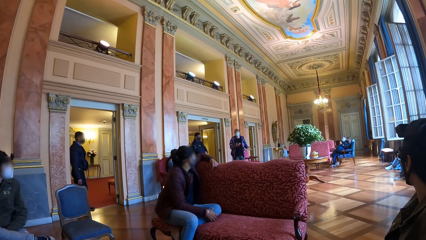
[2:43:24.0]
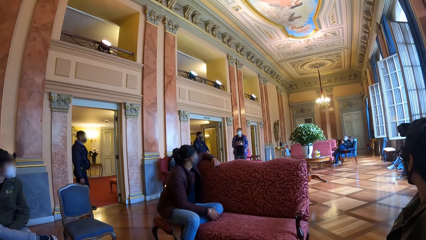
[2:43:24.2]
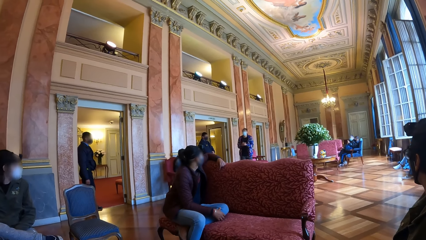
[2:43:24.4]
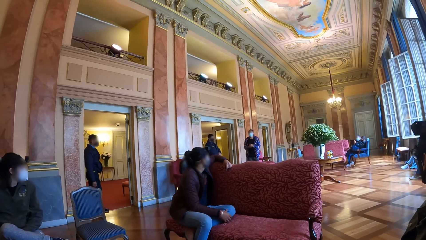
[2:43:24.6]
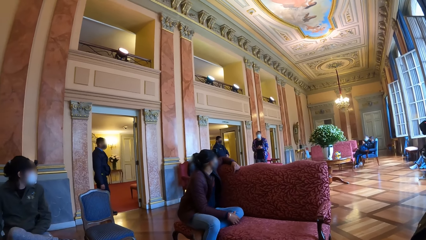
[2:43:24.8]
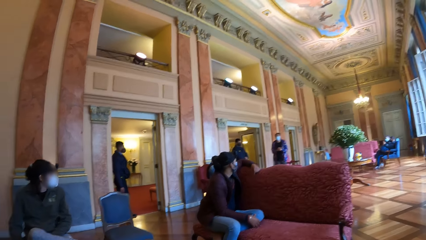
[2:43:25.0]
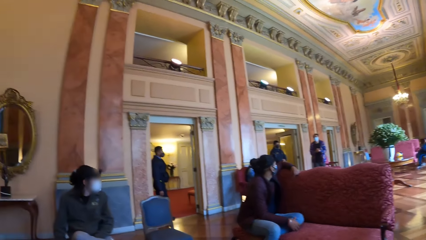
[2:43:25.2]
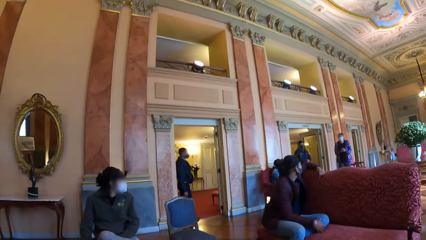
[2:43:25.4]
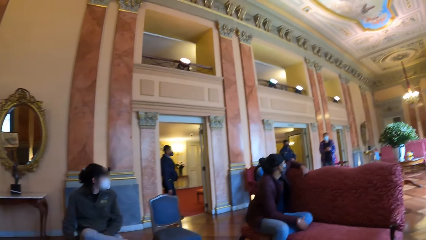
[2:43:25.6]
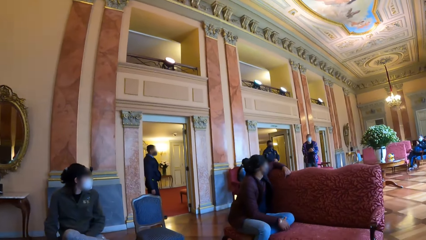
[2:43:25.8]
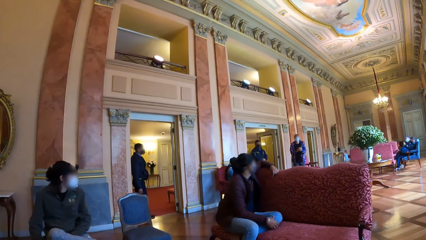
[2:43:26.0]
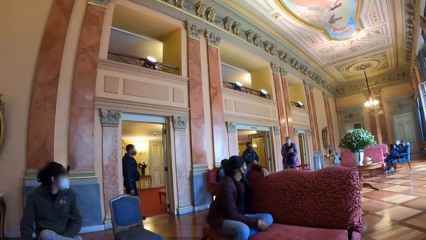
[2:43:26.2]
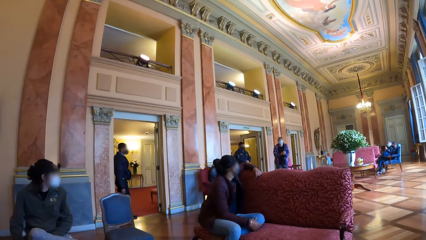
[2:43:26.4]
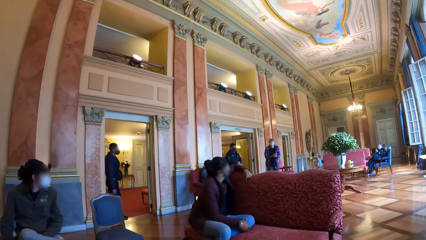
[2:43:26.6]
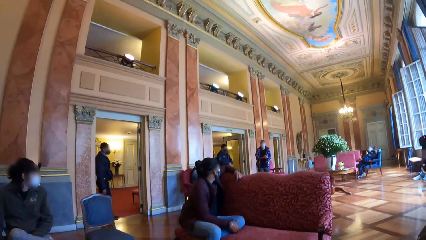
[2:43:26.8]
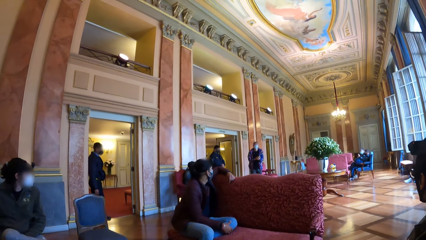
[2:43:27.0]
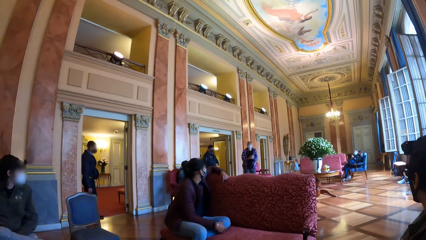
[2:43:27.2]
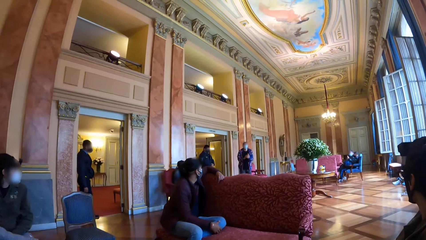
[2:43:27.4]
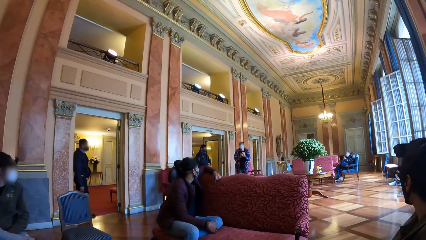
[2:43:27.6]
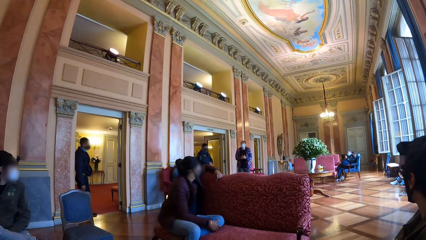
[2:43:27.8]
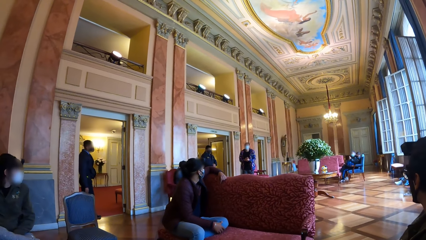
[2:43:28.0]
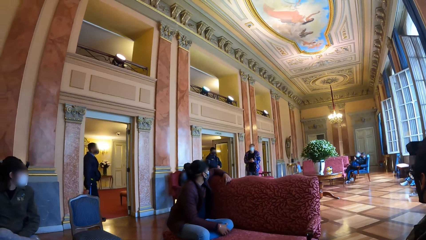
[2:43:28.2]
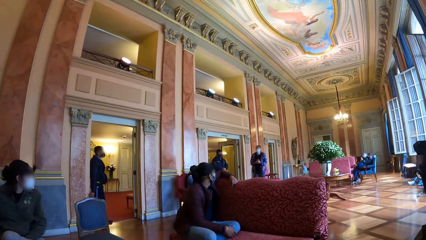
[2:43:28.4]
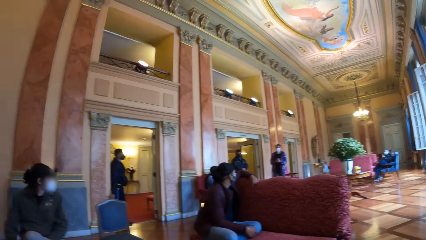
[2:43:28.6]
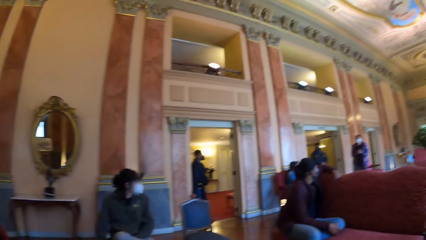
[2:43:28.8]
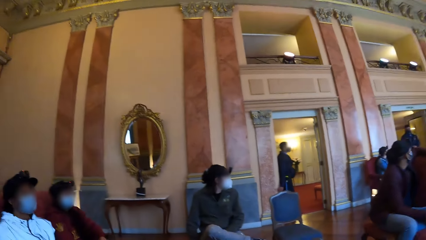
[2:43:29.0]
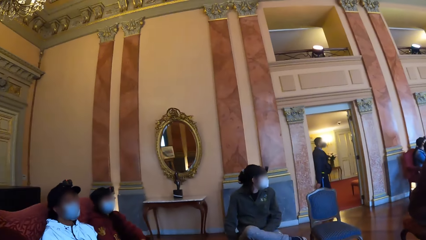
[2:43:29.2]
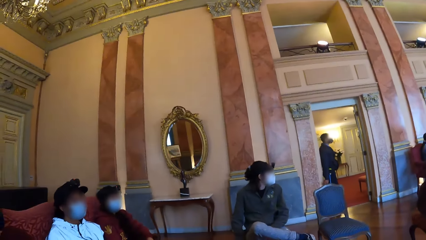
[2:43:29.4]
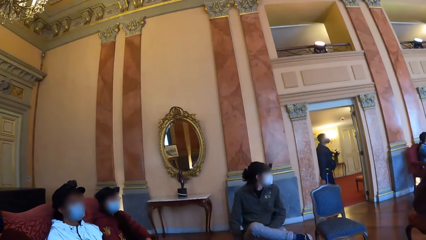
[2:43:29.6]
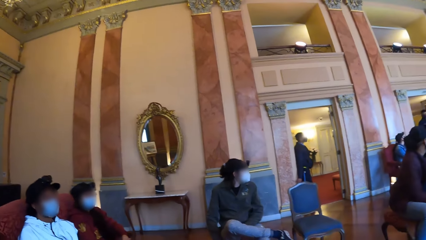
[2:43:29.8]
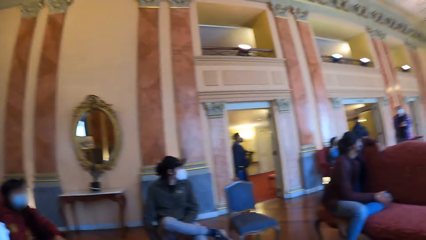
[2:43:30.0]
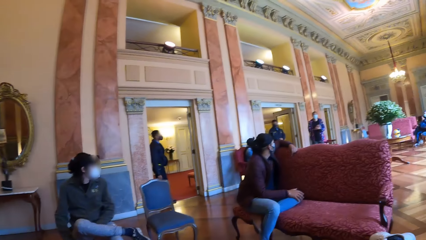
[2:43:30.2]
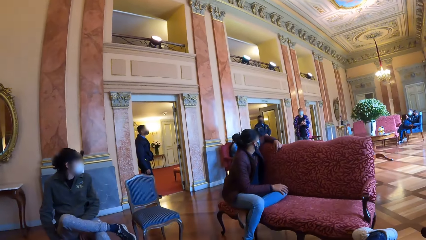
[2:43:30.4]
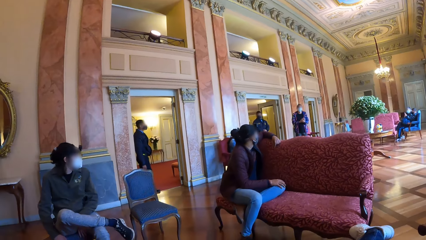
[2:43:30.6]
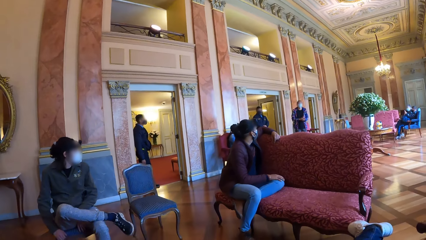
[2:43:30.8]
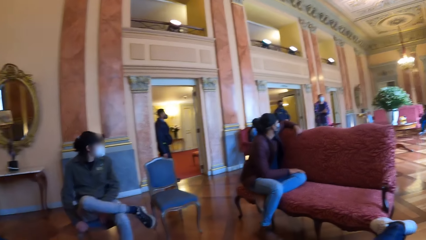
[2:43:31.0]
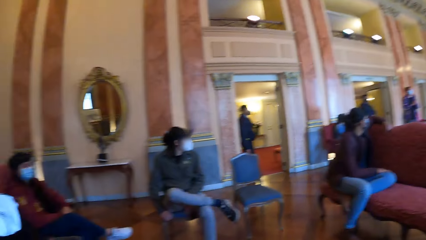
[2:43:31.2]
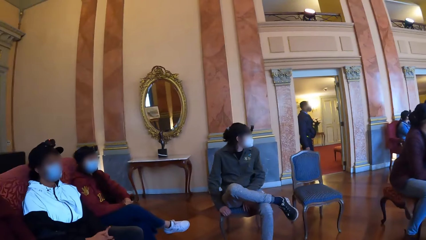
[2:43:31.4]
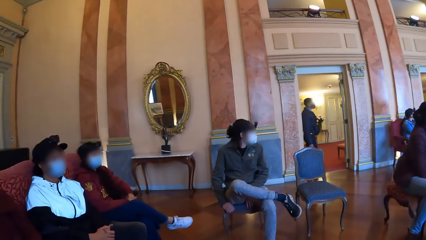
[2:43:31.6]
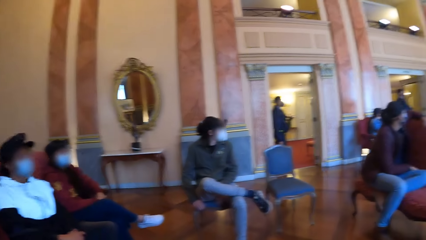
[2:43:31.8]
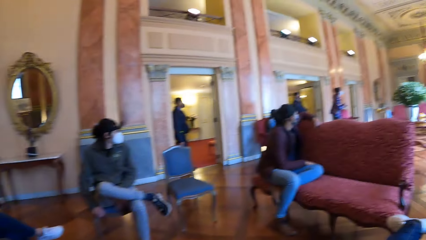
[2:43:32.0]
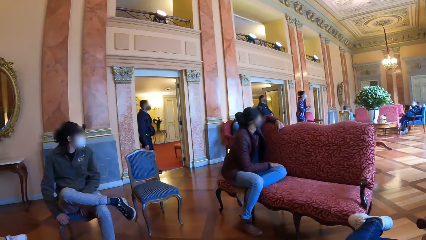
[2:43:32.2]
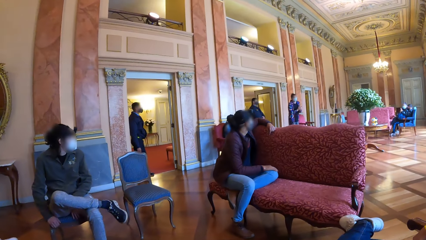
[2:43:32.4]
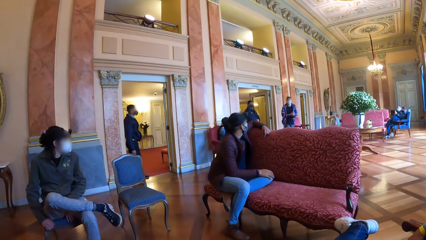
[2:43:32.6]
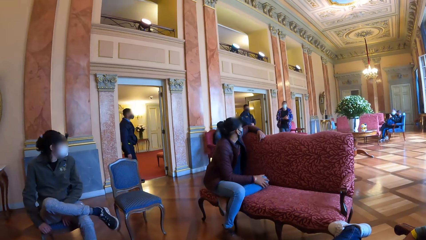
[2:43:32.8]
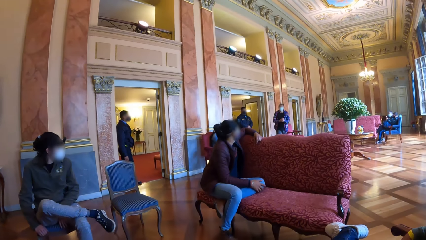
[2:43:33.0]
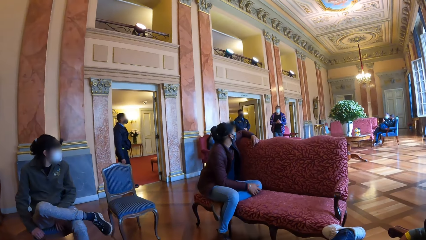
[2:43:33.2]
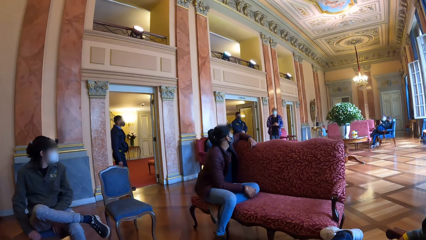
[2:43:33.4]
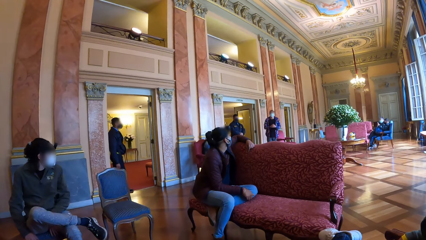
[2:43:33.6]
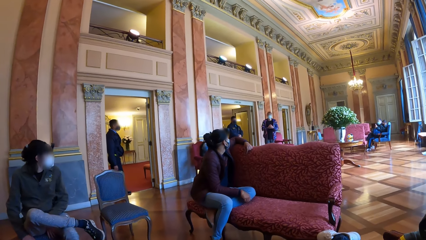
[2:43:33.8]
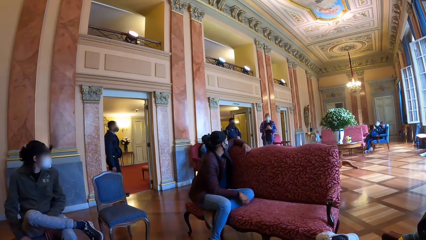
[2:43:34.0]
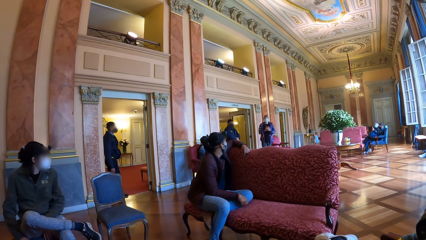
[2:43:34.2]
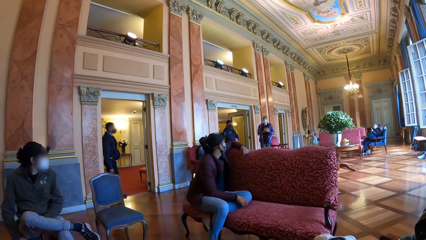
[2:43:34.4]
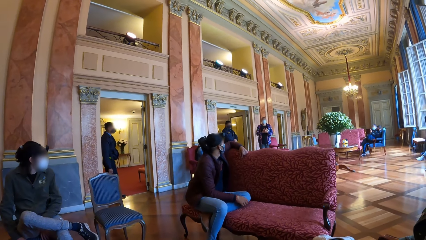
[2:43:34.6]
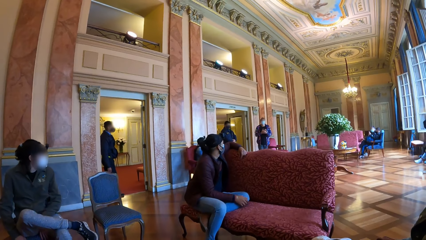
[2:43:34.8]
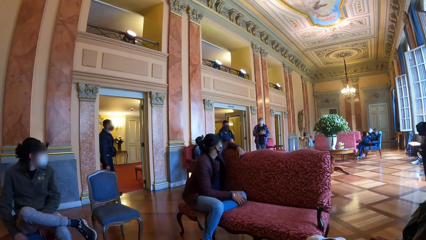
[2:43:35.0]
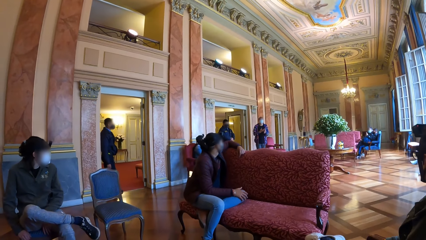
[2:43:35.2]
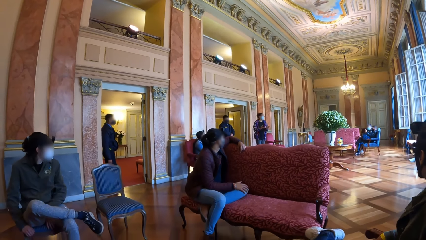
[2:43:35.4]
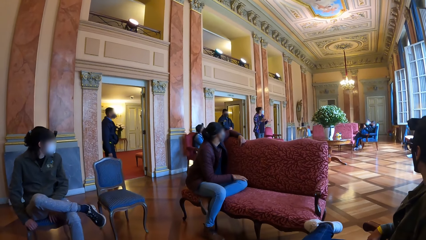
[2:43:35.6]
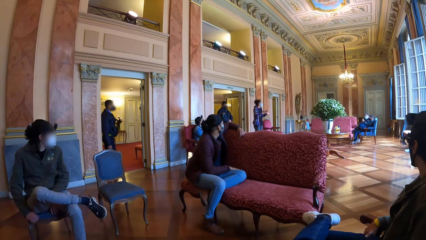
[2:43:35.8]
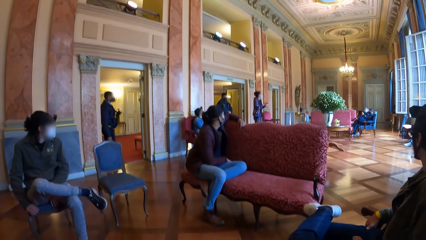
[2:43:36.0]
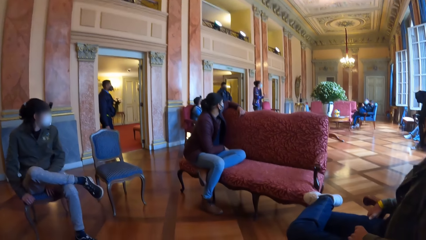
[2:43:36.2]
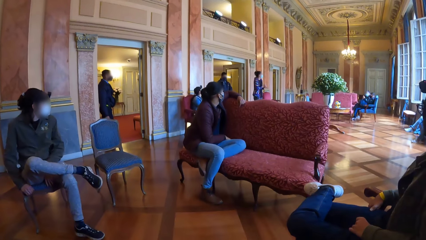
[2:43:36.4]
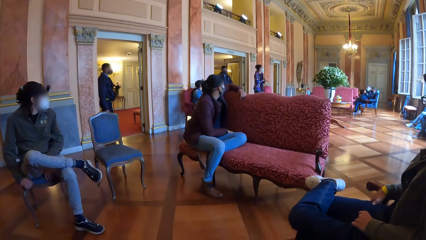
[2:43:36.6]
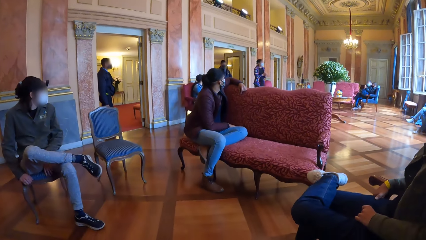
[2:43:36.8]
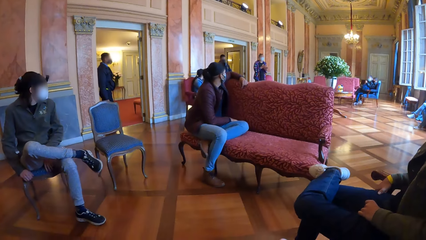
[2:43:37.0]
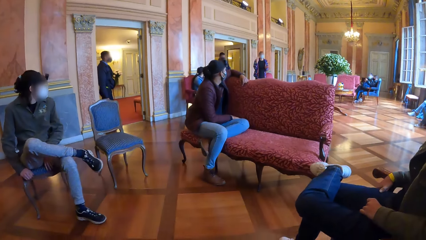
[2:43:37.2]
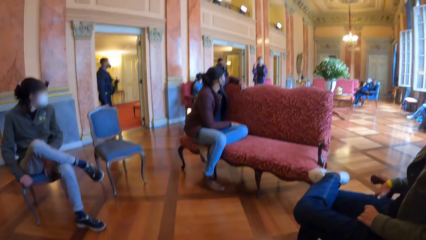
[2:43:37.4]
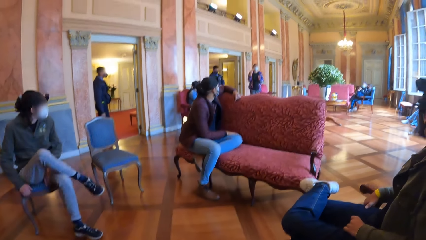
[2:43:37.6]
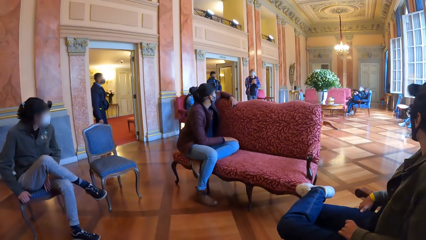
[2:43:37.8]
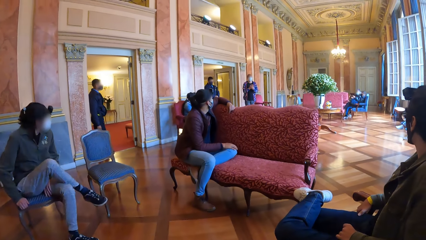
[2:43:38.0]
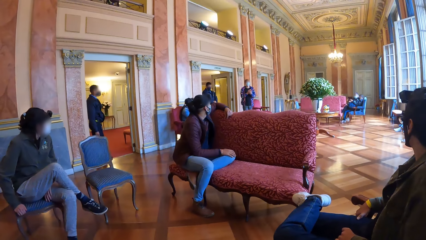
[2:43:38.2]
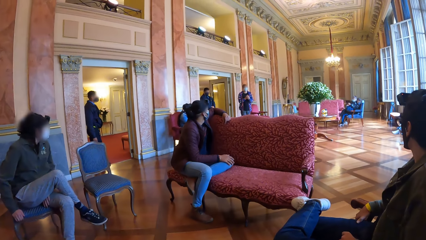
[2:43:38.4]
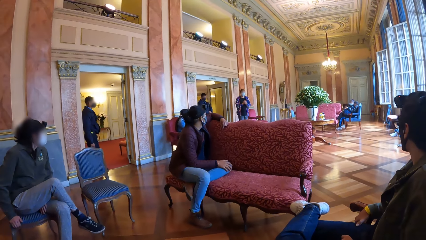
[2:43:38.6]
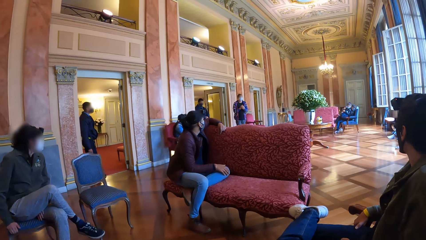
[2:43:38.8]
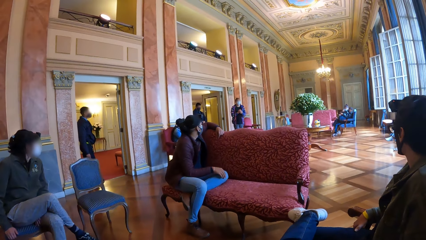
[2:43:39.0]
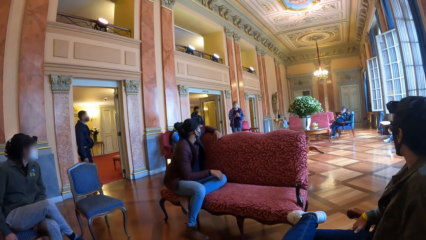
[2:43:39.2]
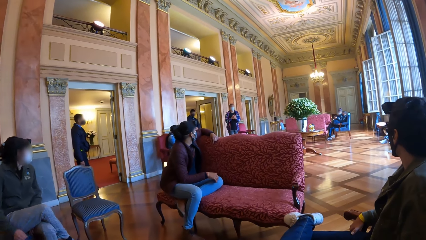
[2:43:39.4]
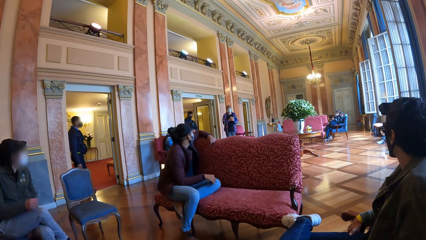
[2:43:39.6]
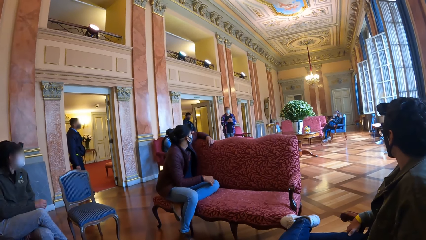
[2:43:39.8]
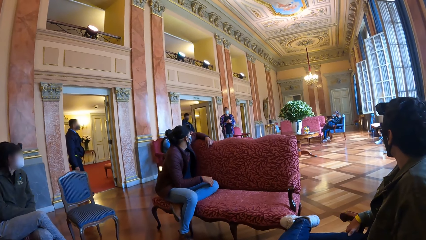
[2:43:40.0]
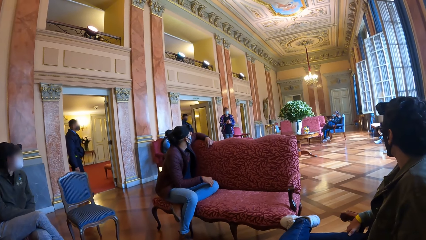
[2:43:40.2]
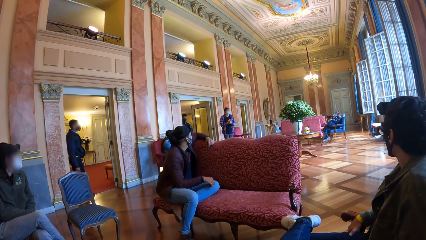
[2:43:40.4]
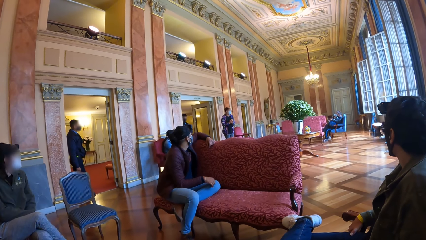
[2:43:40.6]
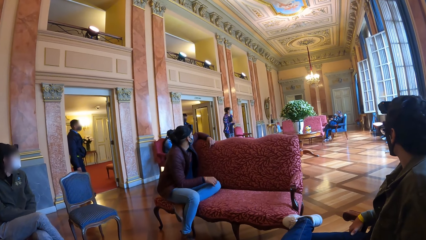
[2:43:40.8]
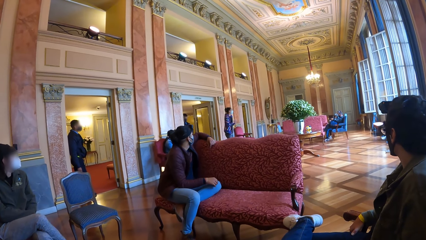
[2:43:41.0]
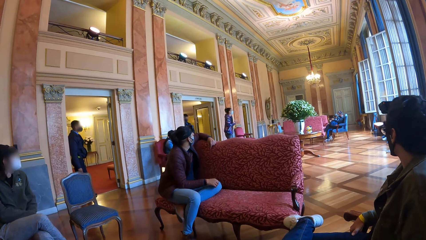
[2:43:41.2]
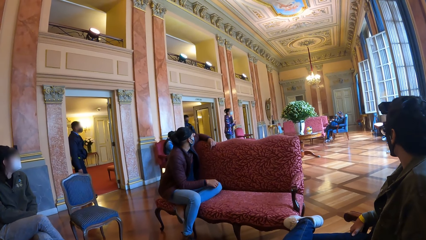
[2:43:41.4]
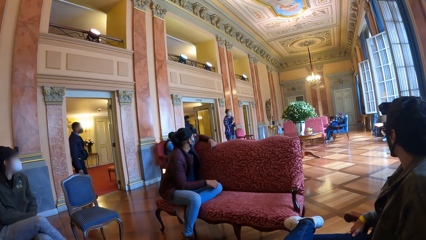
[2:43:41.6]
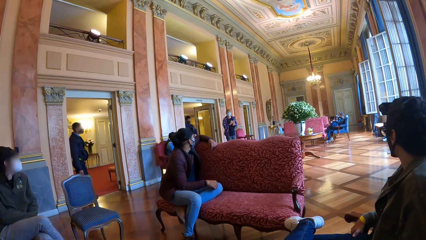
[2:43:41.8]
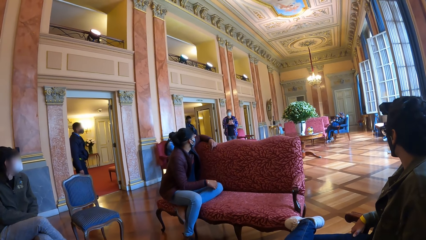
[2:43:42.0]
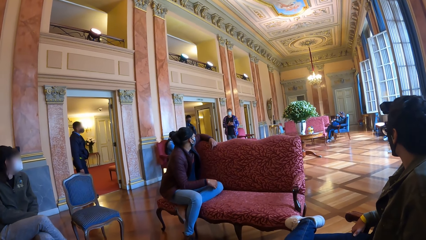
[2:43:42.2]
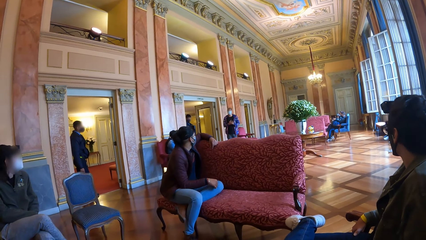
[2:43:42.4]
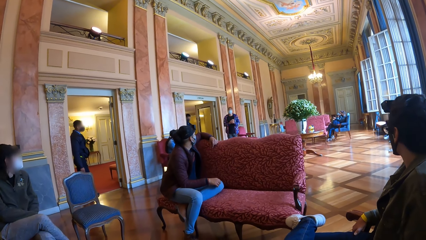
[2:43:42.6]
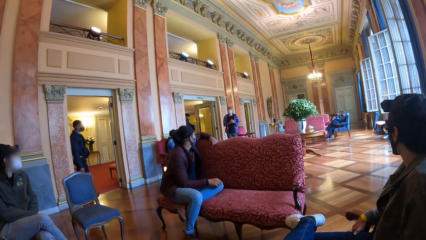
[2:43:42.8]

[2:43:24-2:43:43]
The man holds his hands. The man claps his hands.
